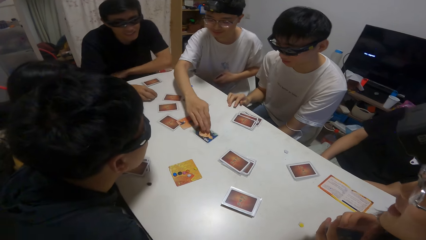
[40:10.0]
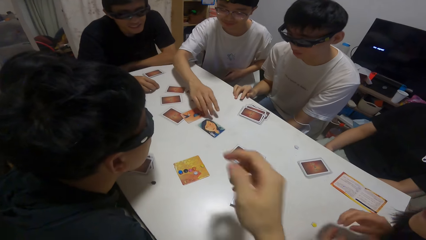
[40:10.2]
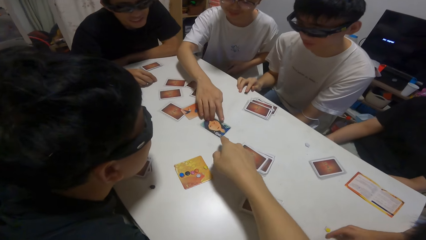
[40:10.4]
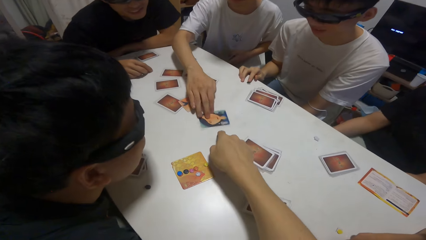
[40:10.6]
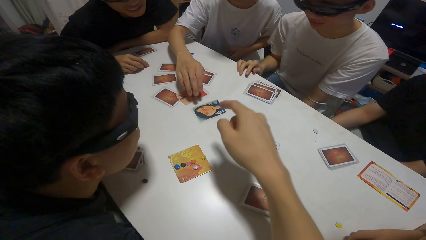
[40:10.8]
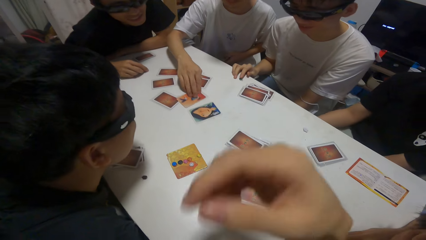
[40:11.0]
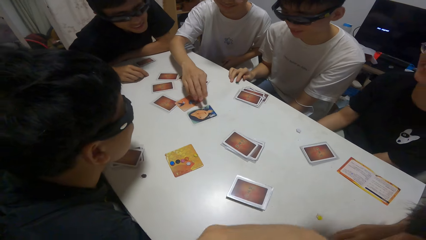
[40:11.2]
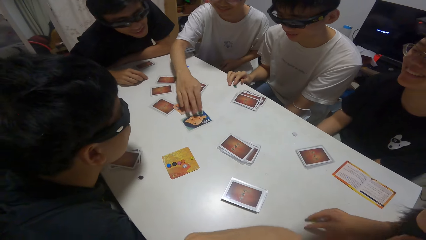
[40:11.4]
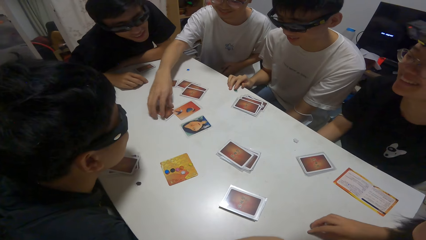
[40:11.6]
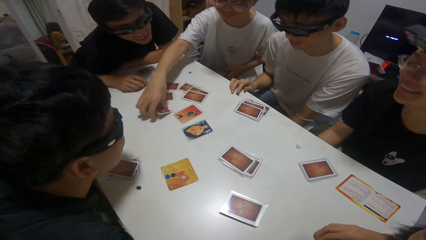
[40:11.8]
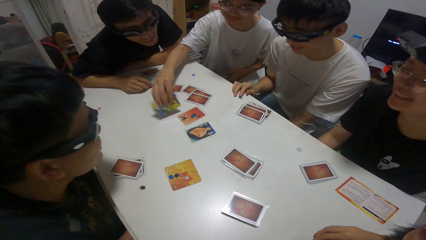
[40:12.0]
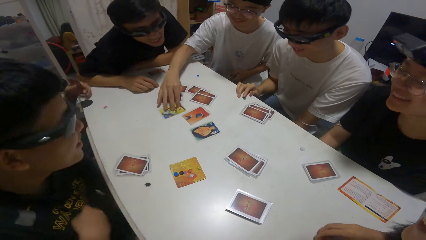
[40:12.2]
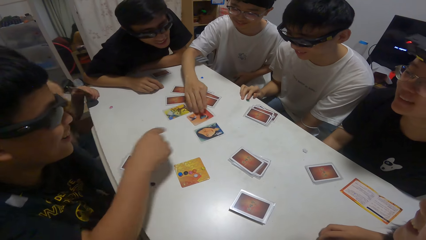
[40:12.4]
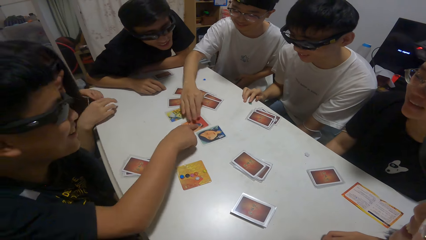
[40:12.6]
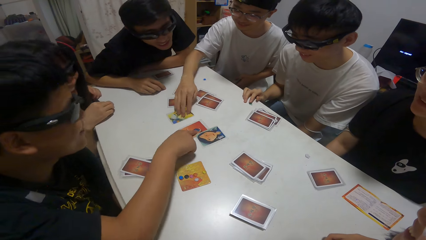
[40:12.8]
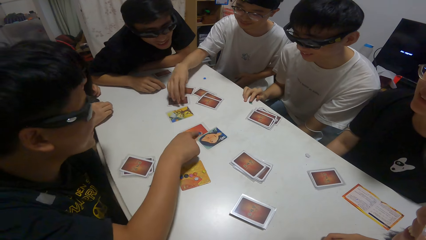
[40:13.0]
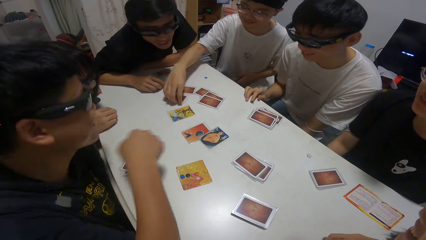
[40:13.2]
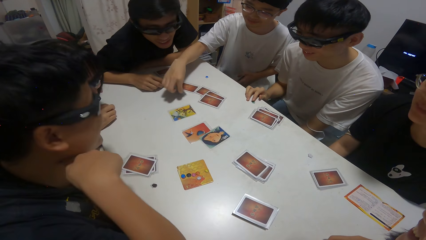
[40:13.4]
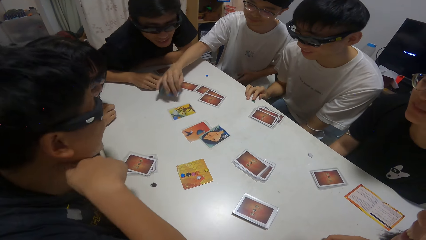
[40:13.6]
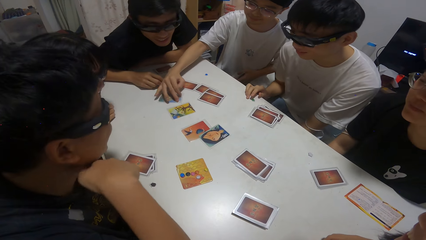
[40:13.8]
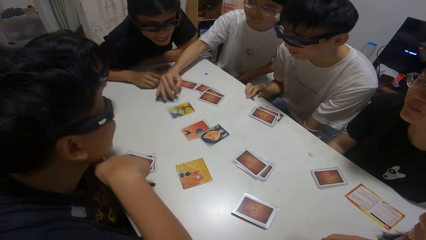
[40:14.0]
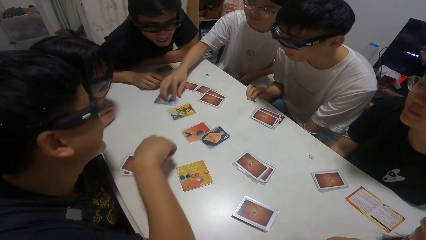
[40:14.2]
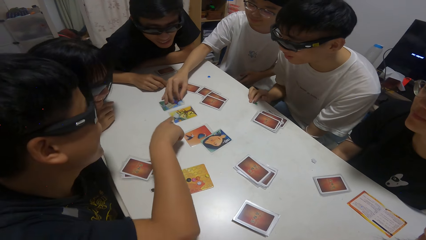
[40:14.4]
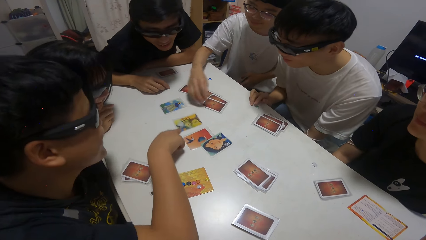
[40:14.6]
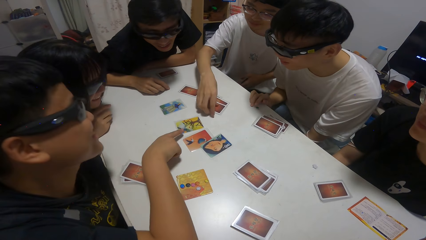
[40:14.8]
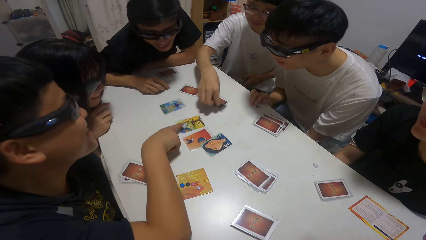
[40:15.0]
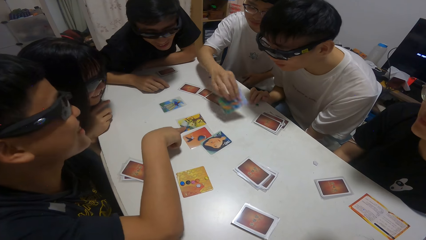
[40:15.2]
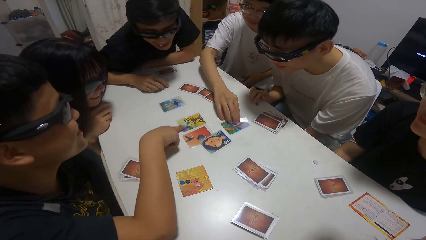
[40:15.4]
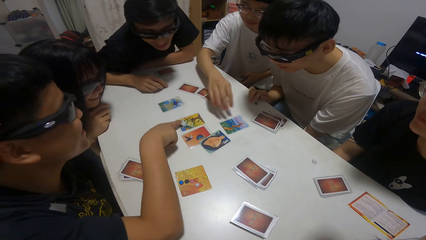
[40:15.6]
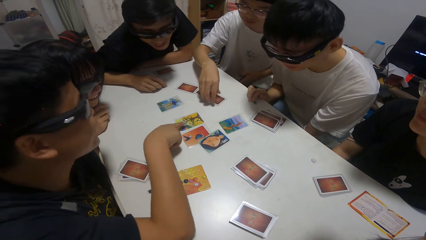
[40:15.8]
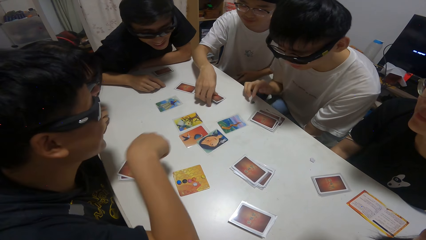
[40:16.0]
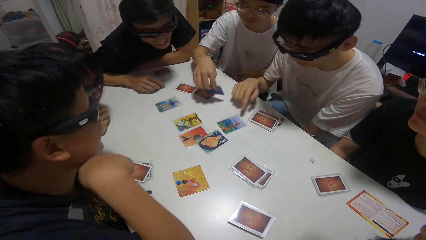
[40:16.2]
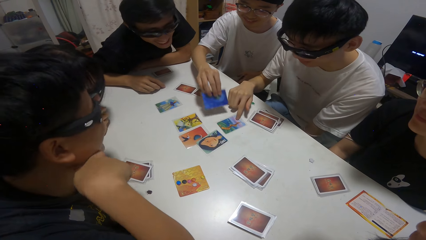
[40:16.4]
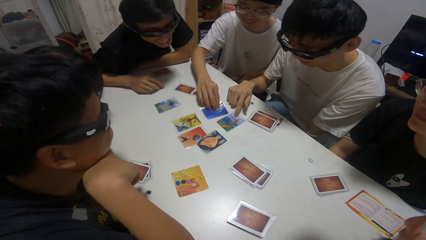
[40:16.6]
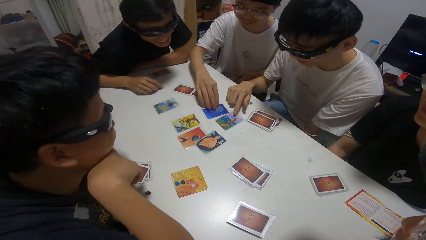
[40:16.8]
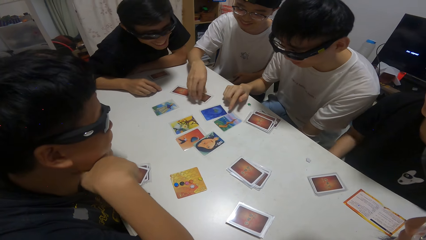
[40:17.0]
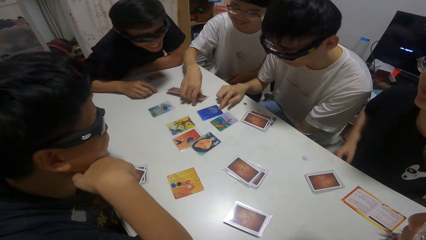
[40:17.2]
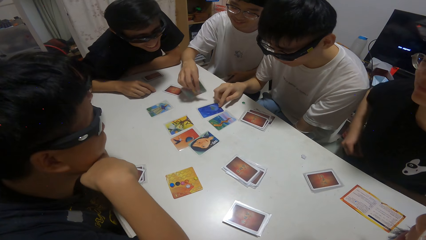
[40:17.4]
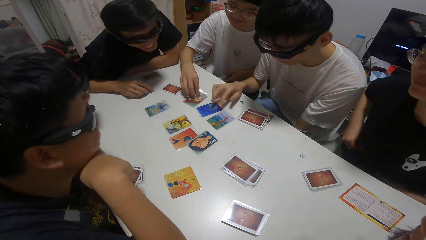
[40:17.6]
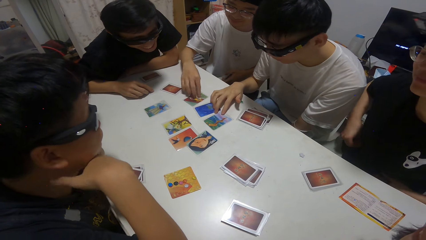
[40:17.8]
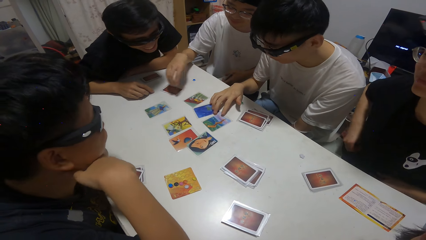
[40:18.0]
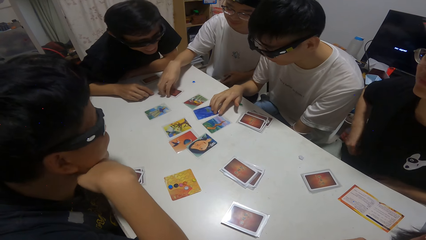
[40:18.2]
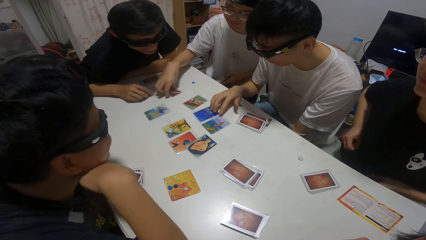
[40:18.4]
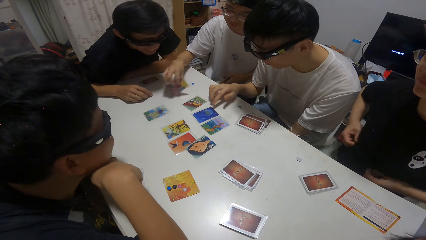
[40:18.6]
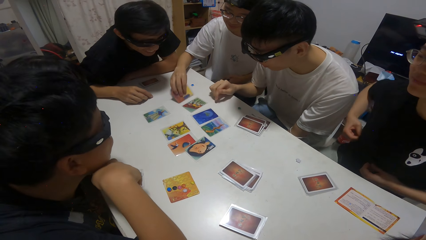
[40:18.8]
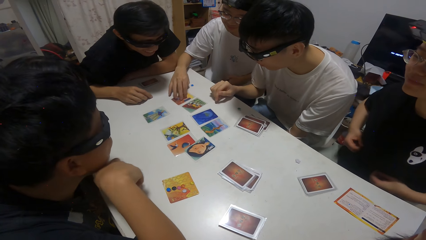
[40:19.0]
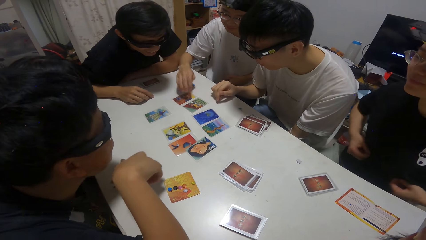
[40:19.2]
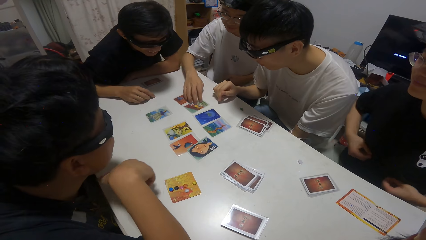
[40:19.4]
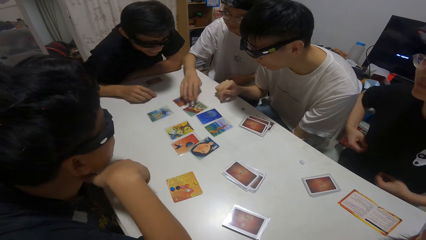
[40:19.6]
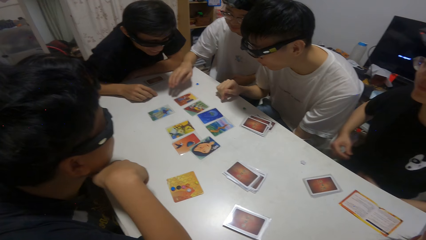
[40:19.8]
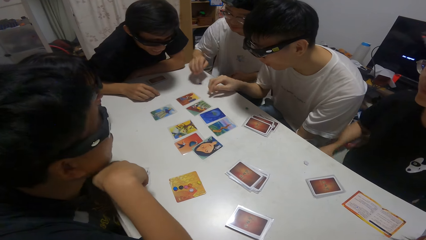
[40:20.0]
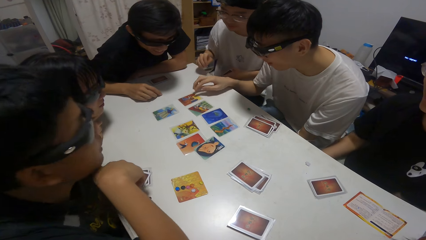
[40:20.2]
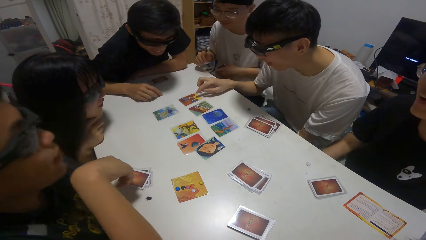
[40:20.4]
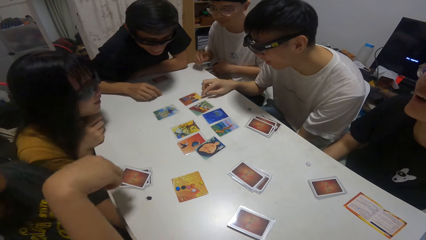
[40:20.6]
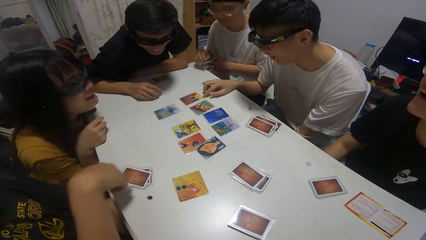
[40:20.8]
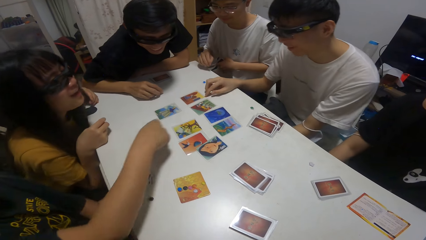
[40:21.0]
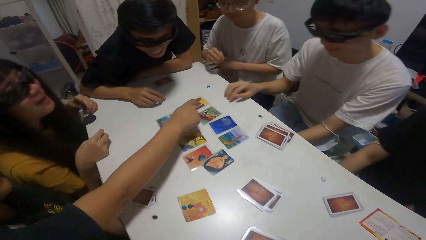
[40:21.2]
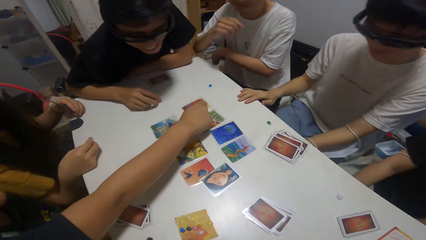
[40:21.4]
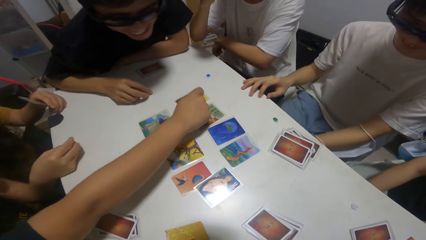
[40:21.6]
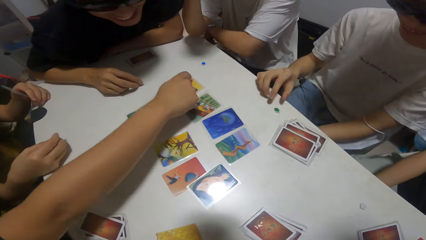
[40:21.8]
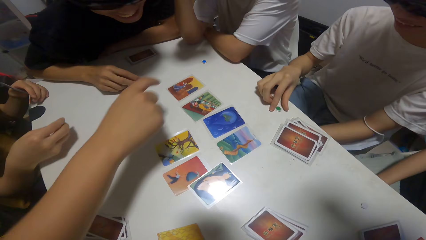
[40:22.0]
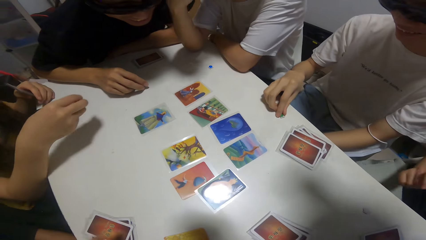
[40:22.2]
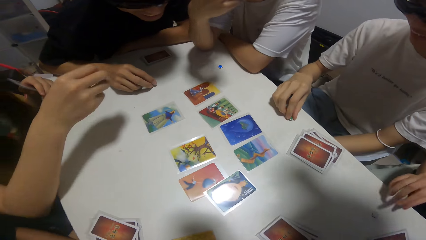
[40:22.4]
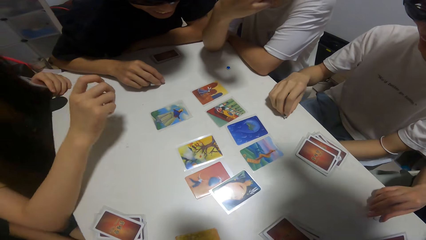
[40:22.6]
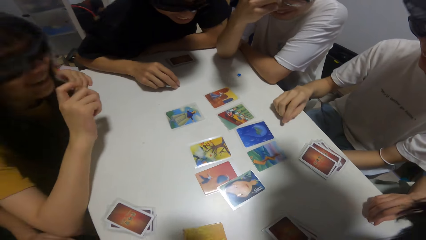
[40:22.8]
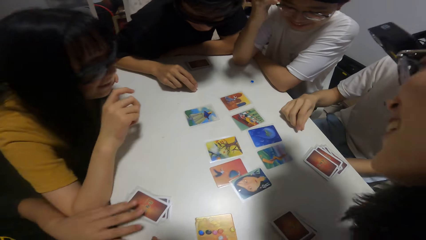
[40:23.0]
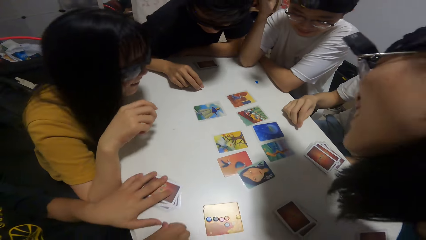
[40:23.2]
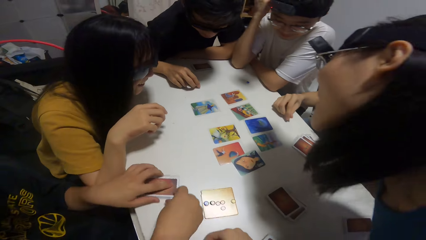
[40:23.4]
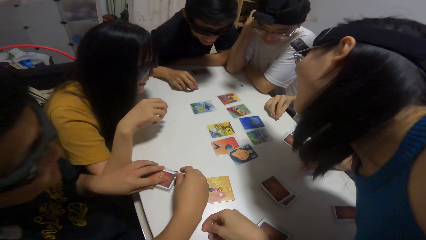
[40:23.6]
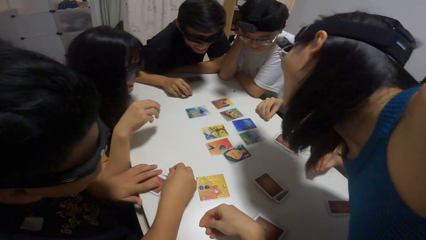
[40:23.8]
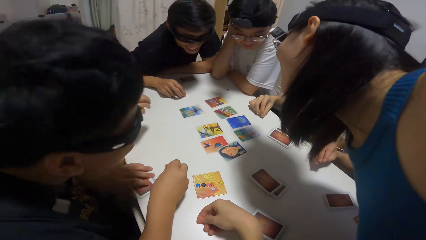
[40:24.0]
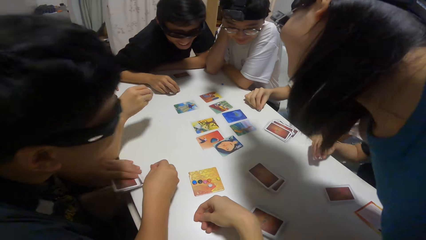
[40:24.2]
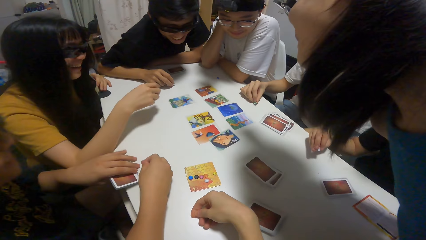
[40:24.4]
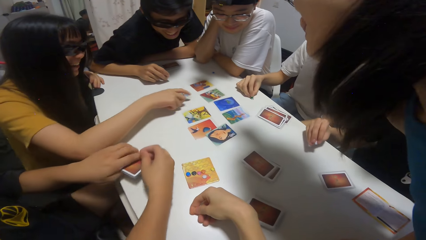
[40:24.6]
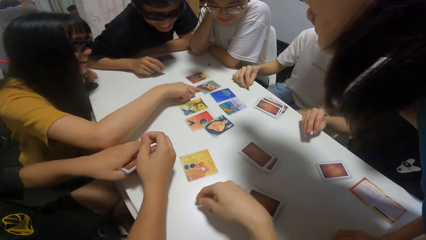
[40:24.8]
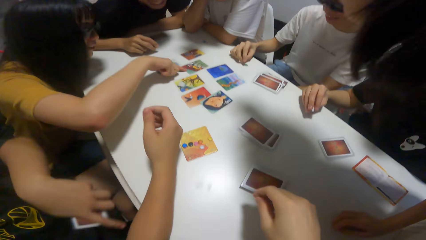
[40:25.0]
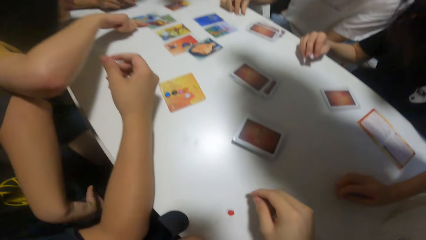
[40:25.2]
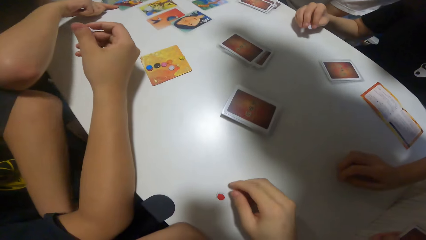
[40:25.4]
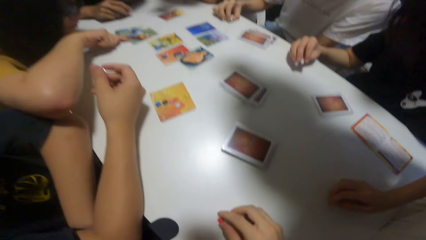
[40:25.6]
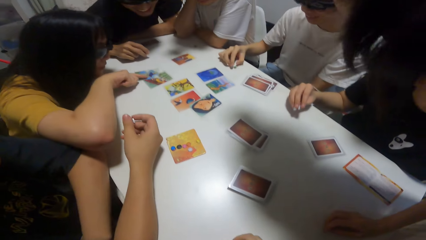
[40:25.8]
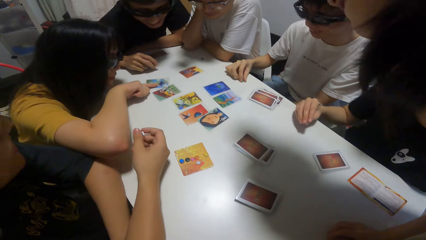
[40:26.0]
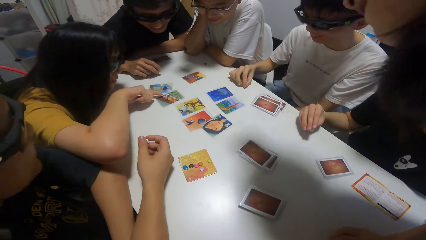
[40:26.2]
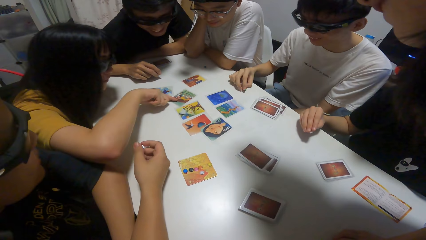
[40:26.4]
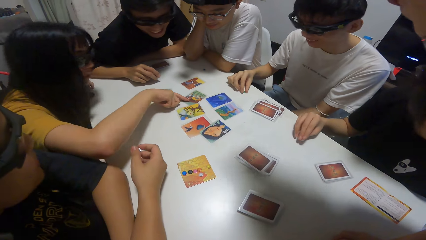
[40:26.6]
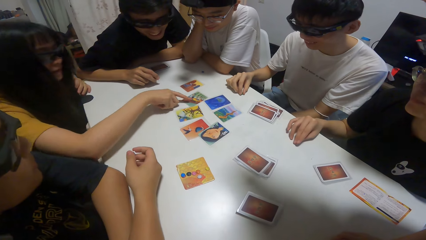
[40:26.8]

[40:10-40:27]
A boy touches some cards on the table with his right hand. A girl moves a card on the table with her right hand.
